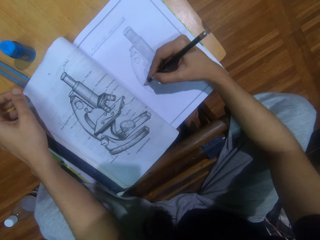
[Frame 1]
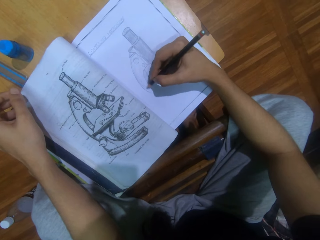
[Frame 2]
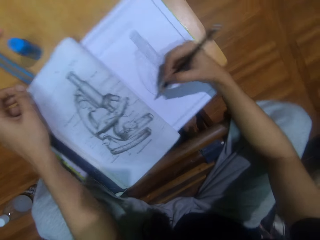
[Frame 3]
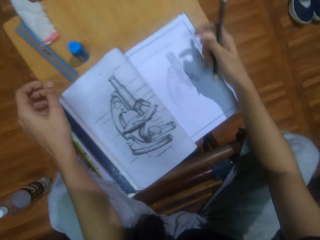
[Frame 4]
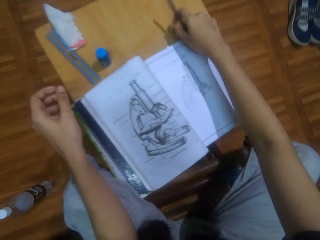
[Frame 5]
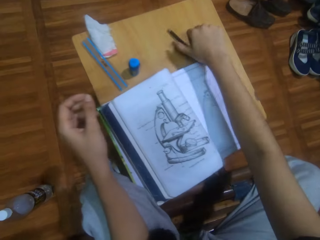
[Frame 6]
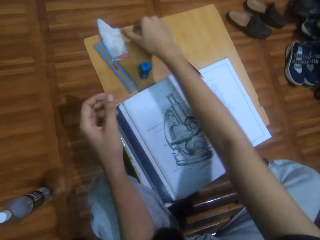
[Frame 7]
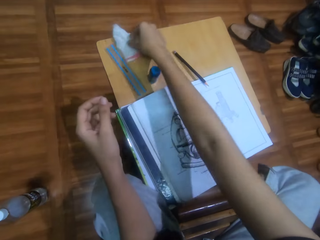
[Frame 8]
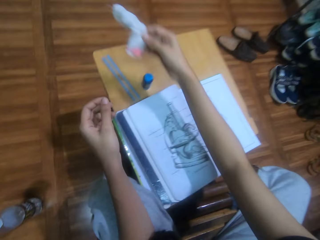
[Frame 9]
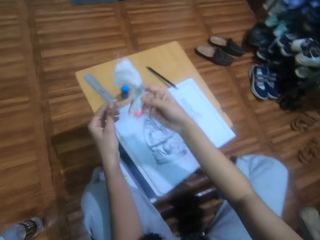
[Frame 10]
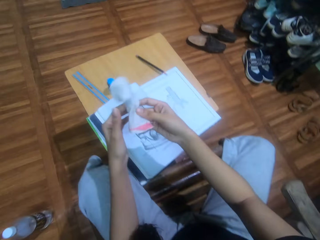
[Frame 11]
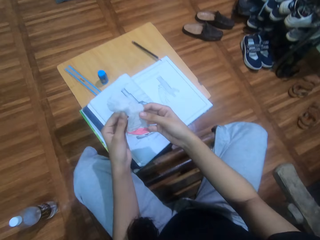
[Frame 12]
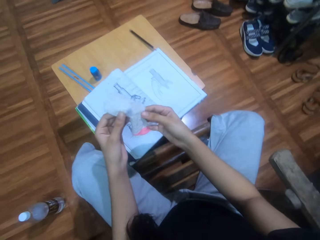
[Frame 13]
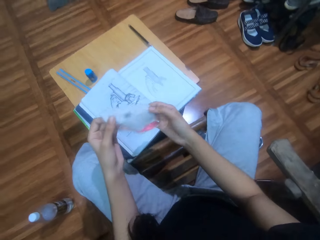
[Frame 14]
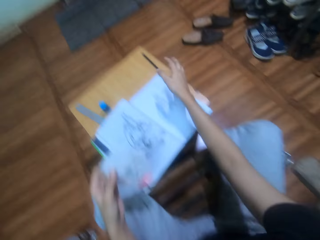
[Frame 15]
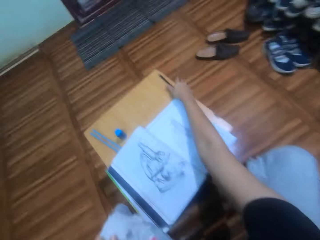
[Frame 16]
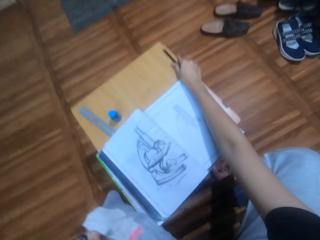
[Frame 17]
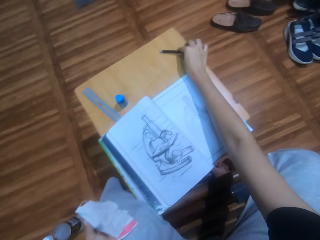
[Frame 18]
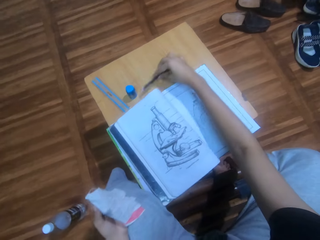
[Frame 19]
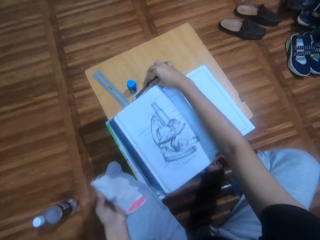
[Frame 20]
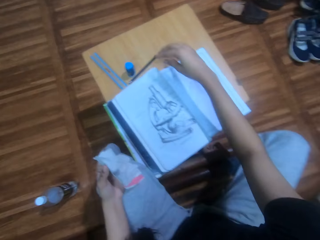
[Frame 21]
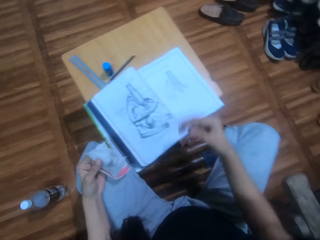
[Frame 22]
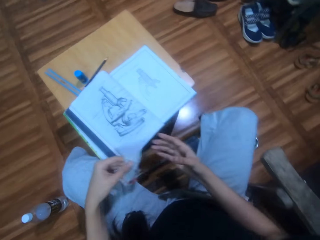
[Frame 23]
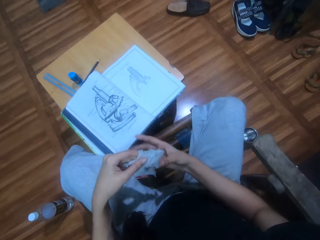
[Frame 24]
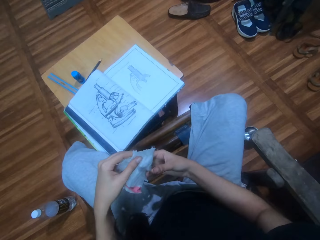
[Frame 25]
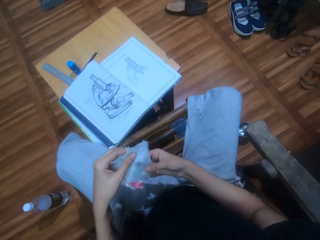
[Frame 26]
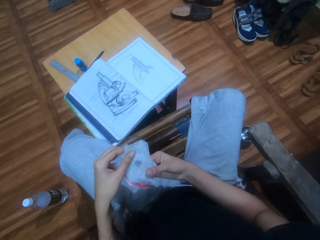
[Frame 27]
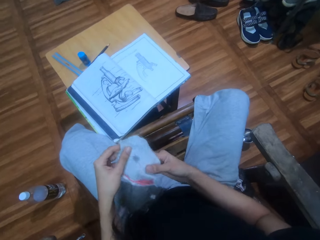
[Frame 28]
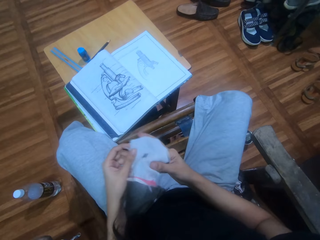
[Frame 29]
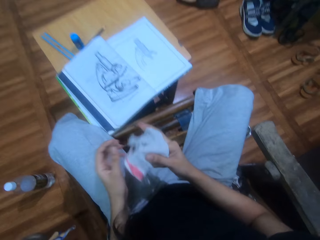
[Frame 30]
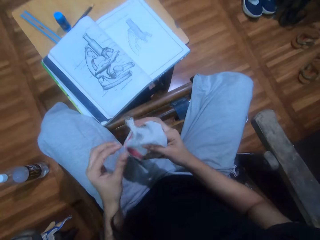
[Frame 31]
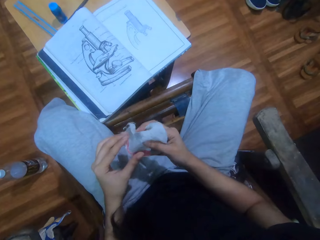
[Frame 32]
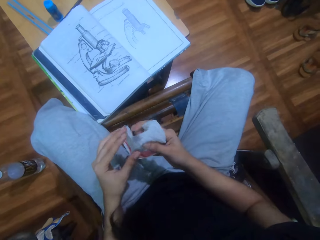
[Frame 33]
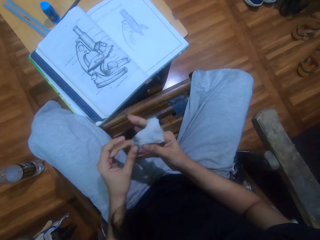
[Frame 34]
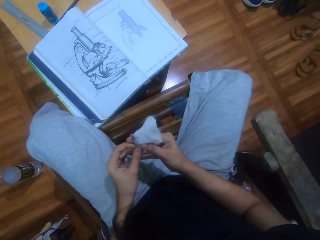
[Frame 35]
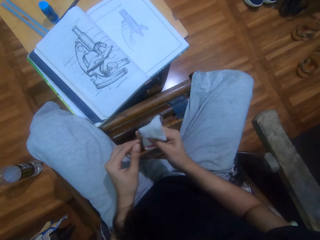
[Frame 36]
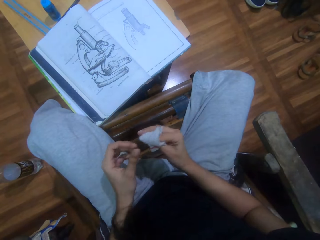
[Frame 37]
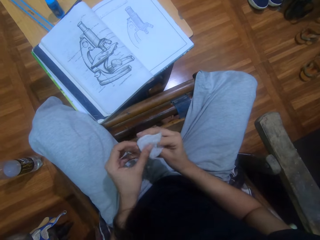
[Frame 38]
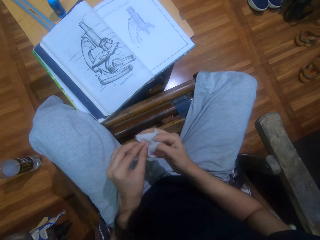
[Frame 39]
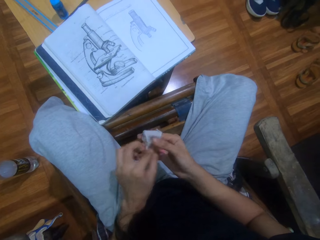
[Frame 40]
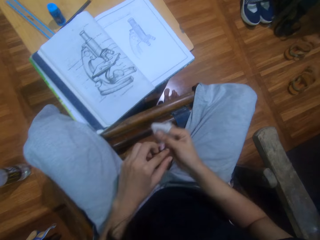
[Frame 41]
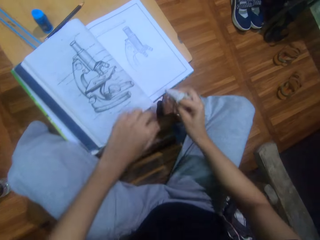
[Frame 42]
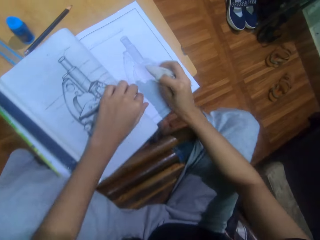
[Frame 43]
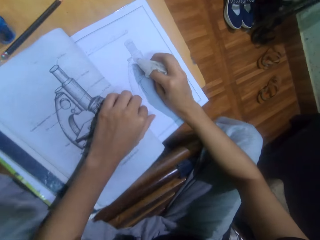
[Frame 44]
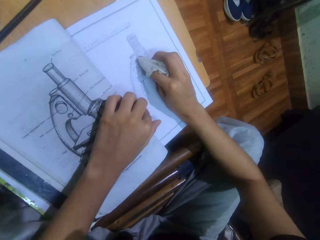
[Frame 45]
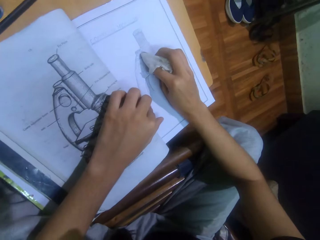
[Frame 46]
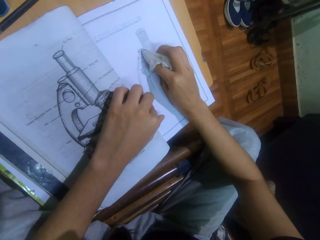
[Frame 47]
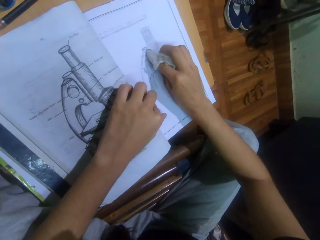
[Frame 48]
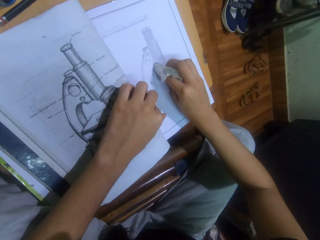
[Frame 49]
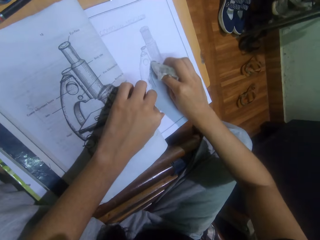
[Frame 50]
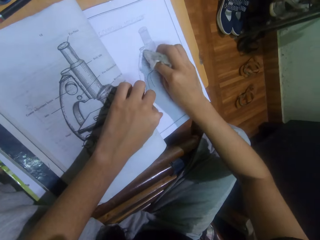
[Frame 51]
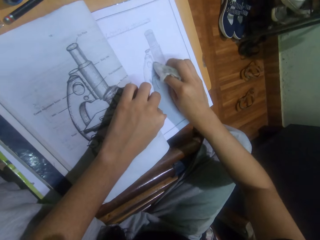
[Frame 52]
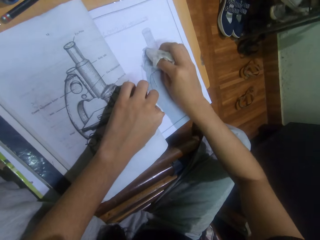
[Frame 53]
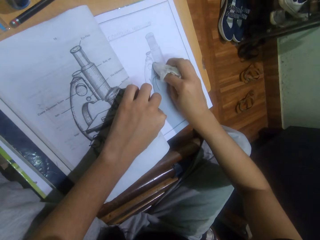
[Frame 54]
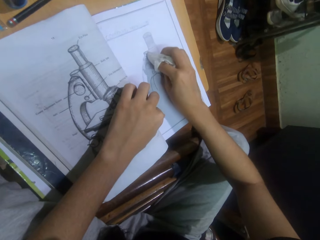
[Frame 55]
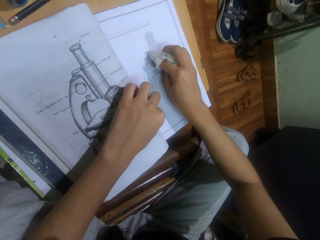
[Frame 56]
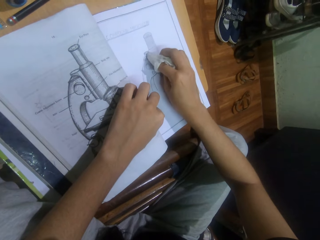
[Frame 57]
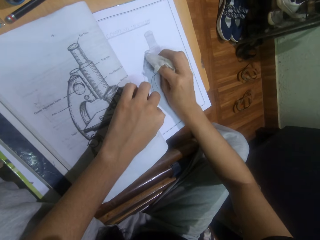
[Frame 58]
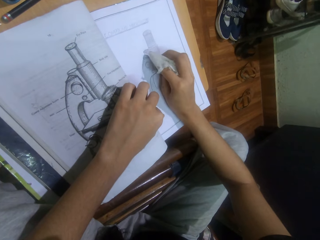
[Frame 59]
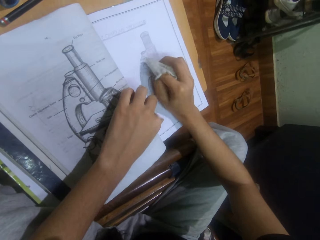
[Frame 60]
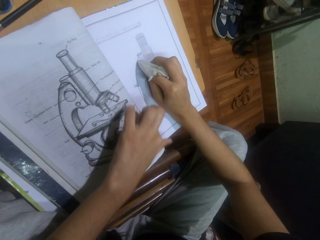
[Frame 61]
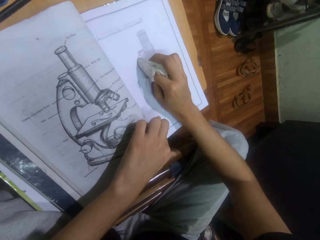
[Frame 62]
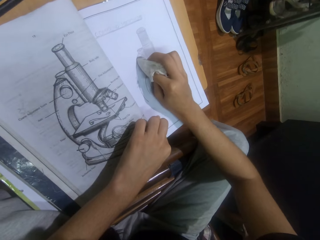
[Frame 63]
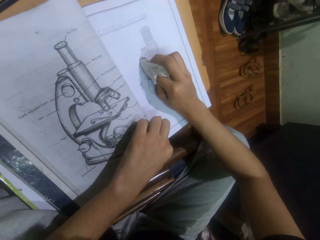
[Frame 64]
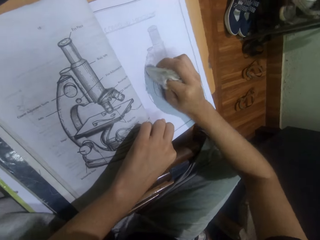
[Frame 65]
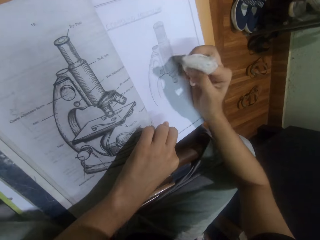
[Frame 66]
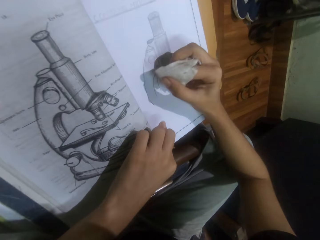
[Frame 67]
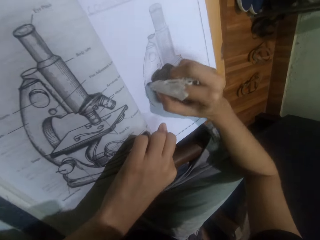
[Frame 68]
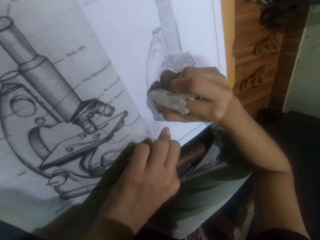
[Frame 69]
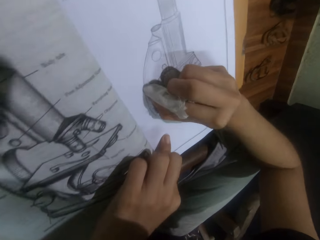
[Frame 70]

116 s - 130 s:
The camera wearer puts a pencil on the stool. They pick up fabric or paper from the table. They move the pencil on the stool. They pick up the pencil. They drop the pencil. They hold the paper. They fold the fabric on the finger. They rub the drawing on the book. They spread color on the drawing.

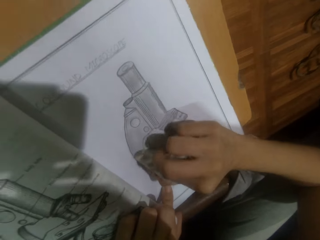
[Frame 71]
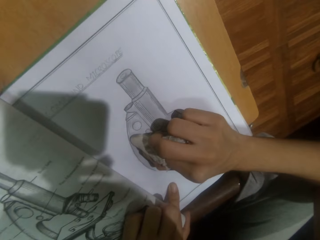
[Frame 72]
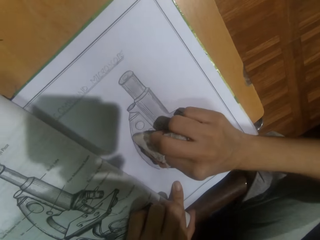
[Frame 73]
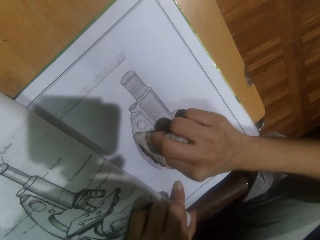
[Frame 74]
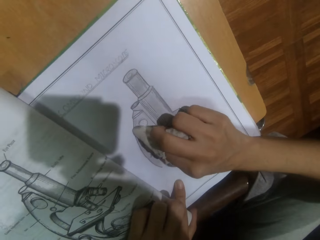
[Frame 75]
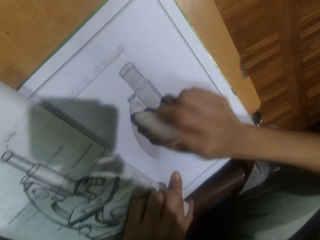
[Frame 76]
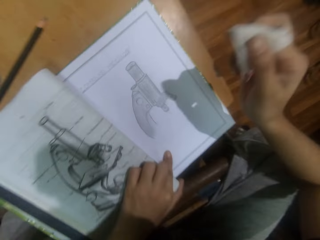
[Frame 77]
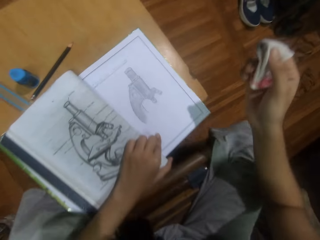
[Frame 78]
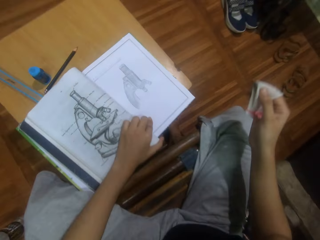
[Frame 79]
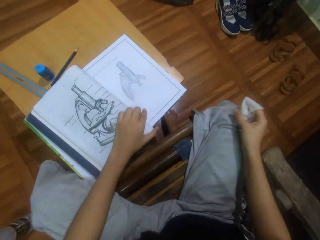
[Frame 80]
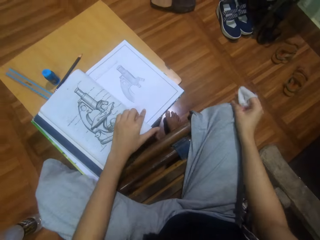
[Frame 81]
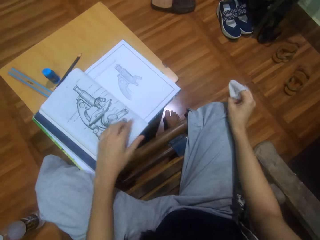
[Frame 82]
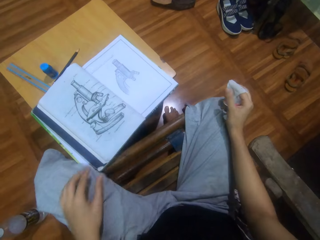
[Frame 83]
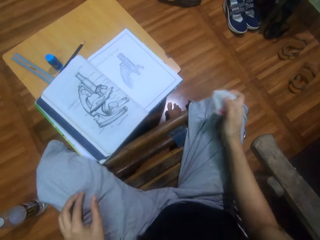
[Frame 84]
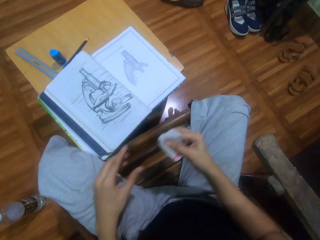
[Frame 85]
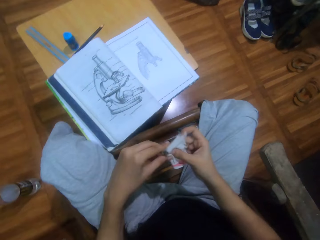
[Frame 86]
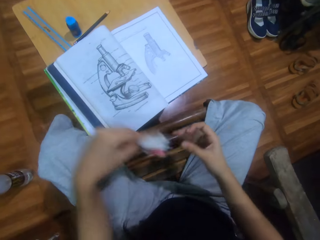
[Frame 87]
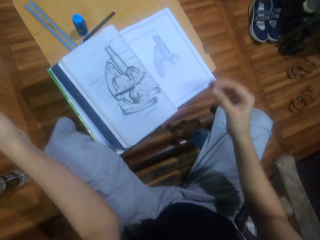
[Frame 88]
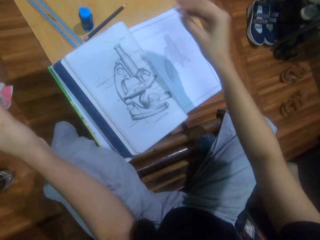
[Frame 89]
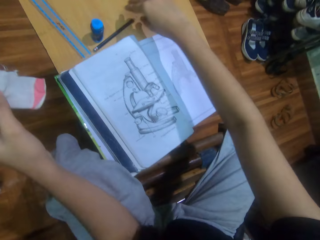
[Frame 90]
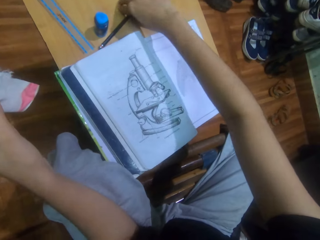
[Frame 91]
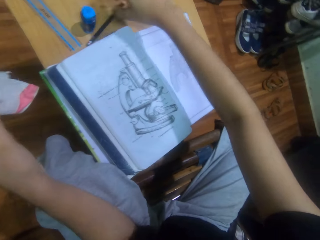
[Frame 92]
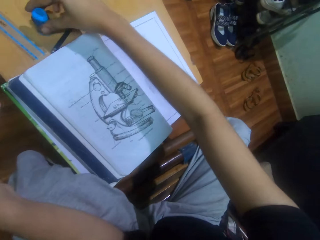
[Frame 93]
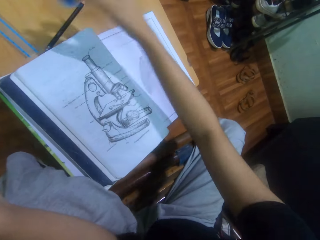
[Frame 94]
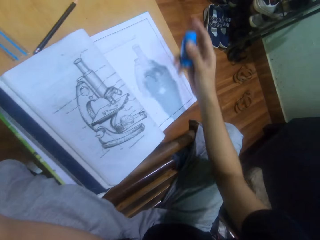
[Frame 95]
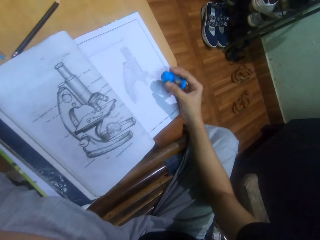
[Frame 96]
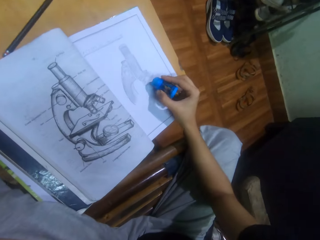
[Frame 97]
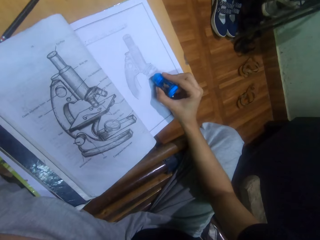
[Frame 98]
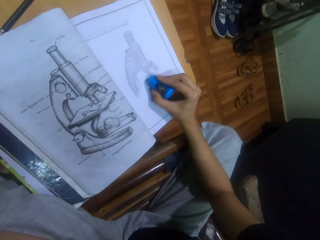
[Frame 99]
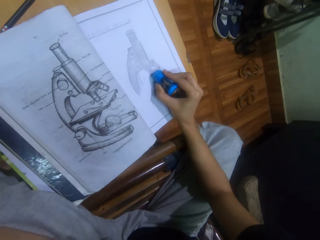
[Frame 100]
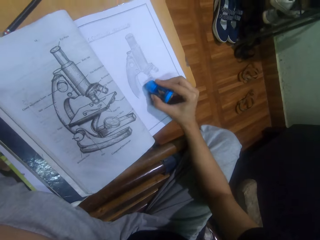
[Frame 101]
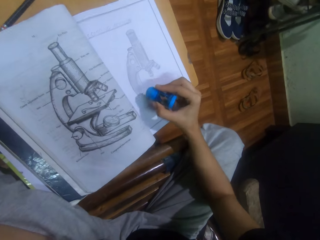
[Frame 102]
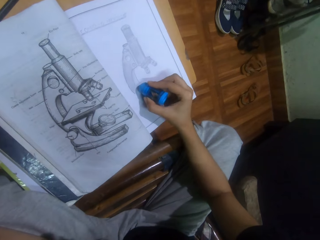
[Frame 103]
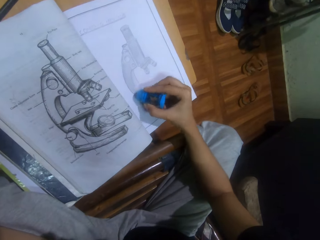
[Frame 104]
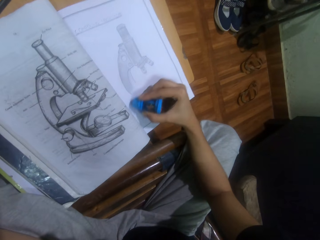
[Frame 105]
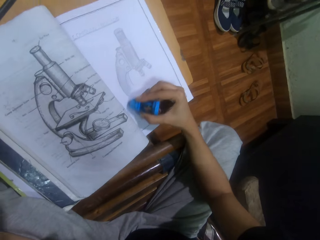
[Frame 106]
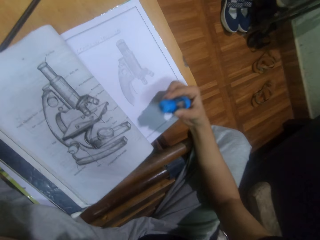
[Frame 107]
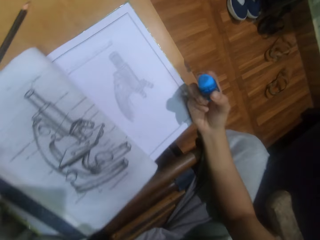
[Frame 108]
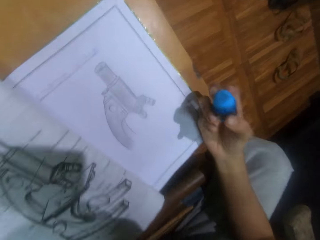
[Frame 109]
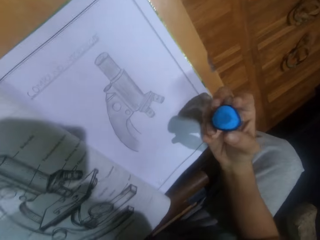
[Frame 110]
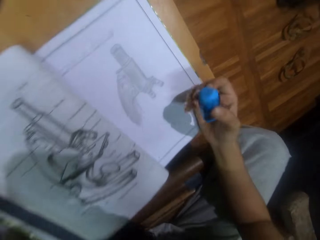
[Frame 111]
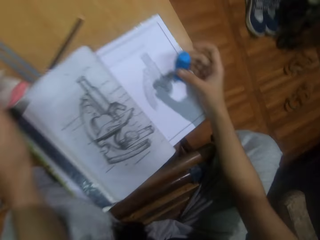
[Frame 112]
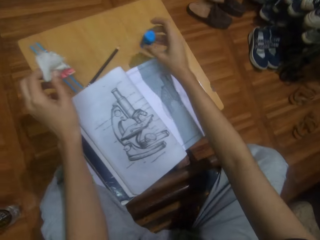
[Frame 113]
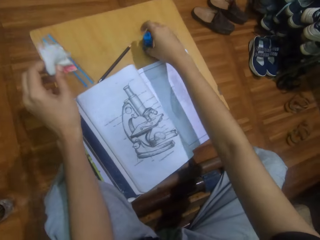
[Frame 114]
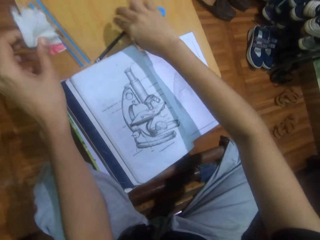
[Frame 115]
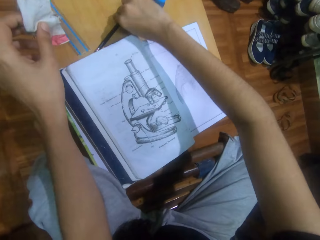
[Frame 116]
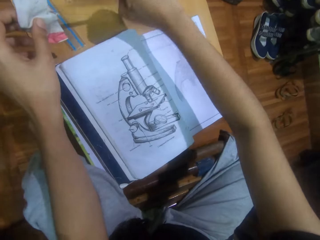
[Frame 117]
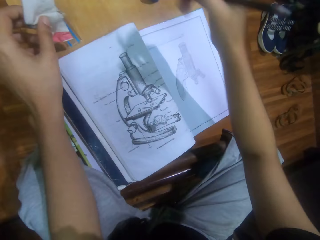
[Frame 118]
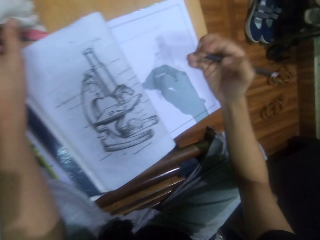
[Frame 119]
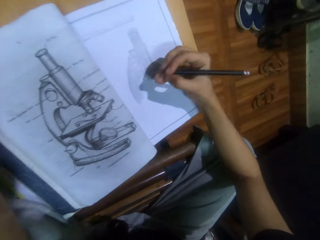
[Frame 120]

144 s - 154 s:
The camera wearer stares at the book. He touches his trouser. He passes a paper to the left hand. He picks up a pencil from the stool. He picks up an eraser from the stool. He rubs the drawing with the eraser. He puts the eraser on the table. He picks up the pencil from the stool.
